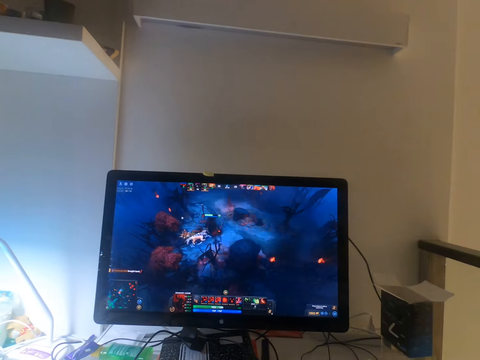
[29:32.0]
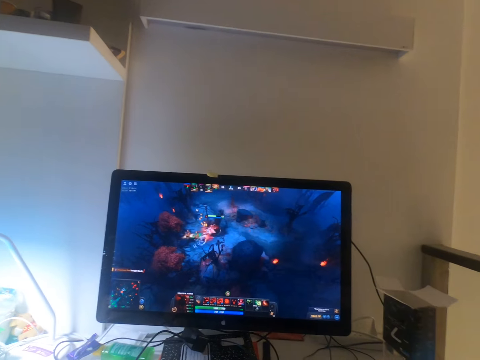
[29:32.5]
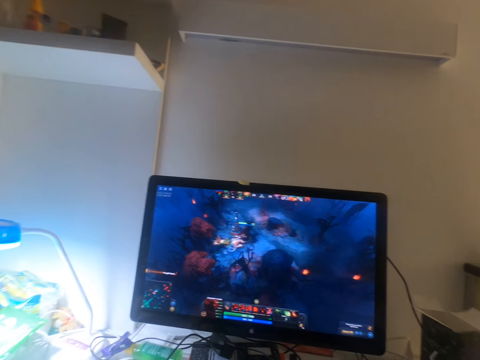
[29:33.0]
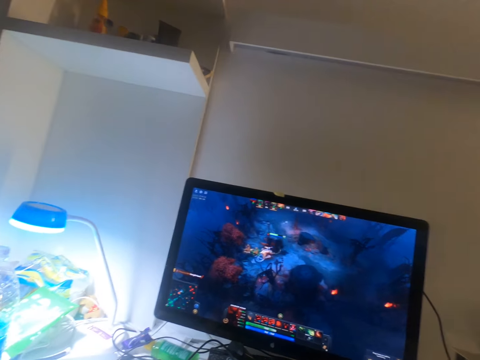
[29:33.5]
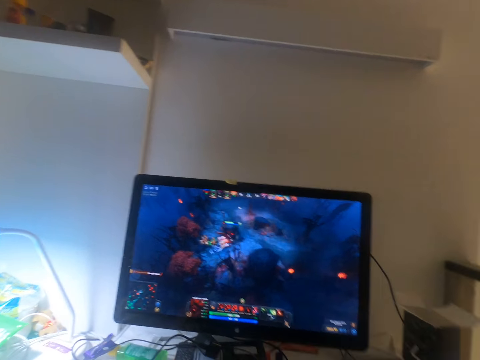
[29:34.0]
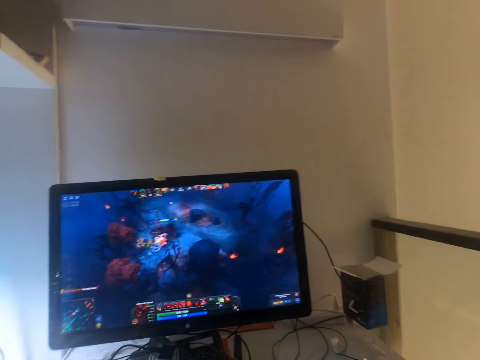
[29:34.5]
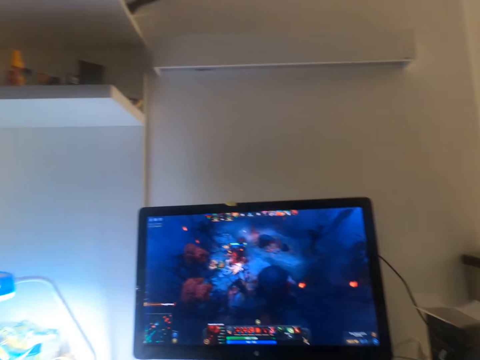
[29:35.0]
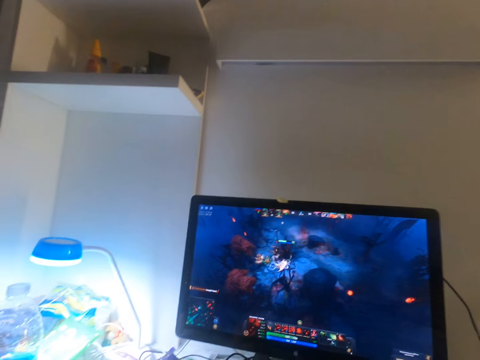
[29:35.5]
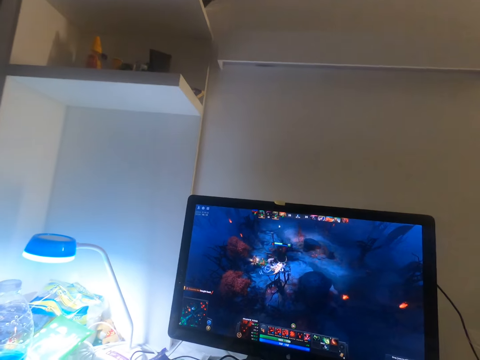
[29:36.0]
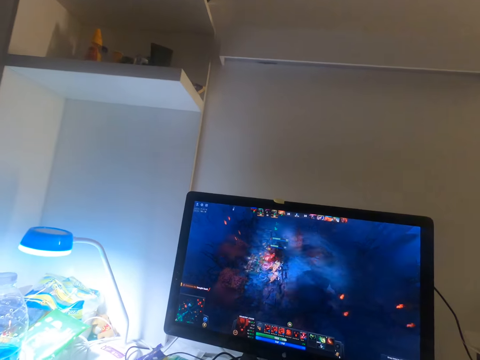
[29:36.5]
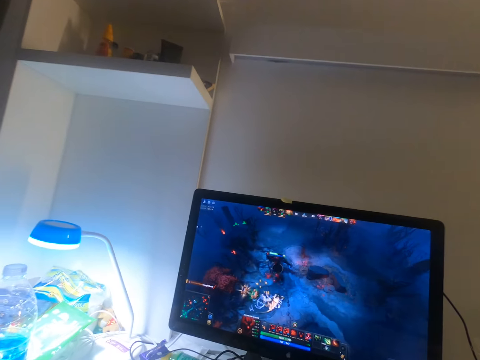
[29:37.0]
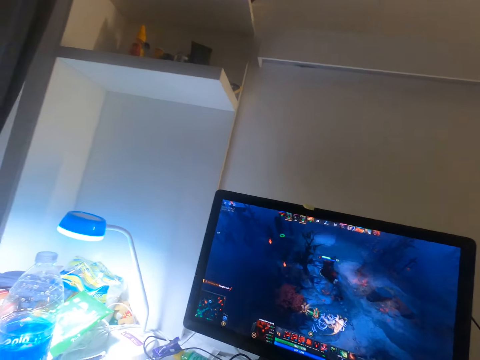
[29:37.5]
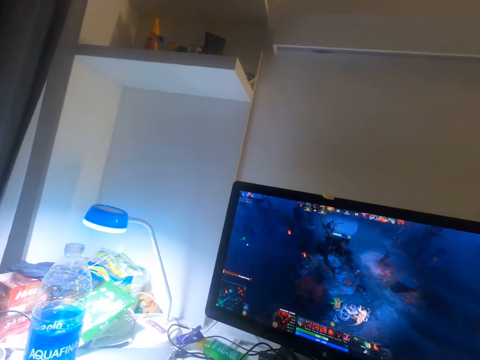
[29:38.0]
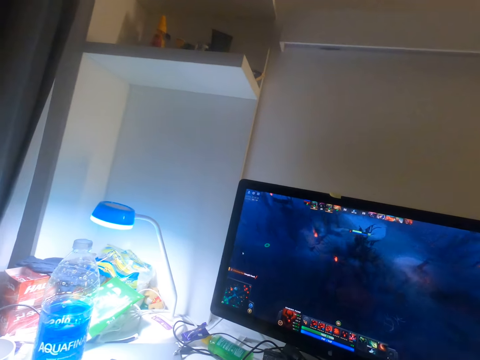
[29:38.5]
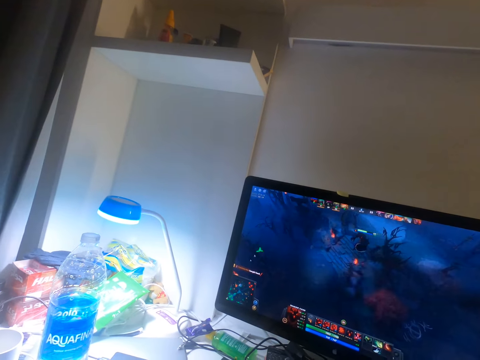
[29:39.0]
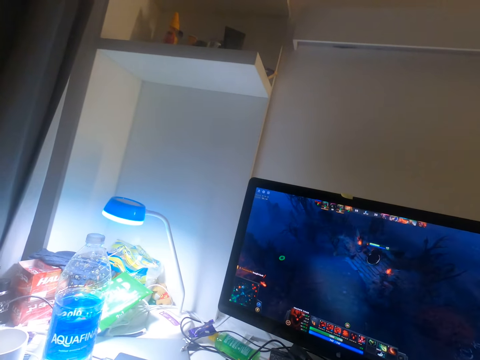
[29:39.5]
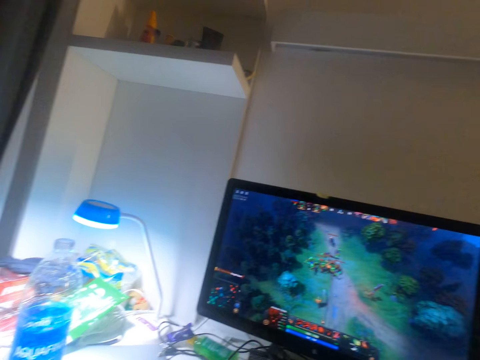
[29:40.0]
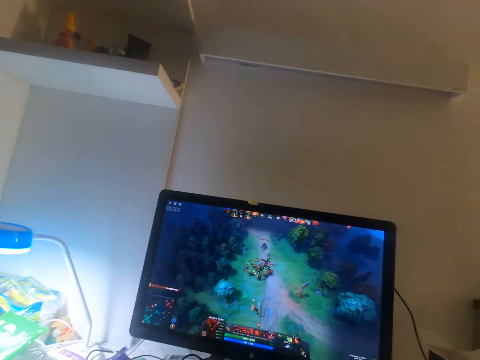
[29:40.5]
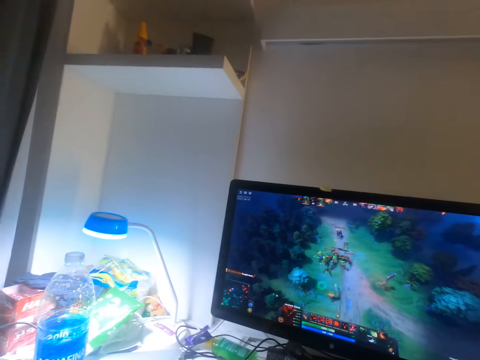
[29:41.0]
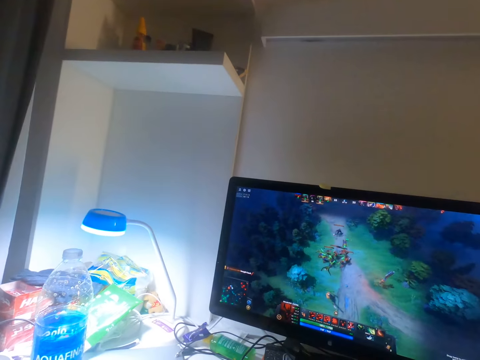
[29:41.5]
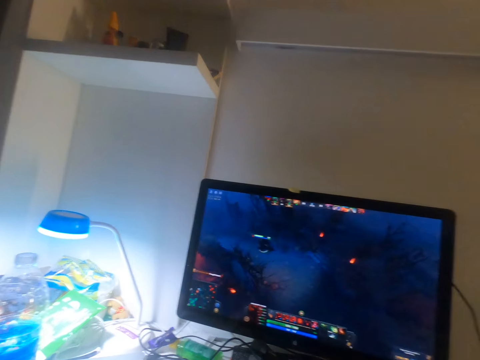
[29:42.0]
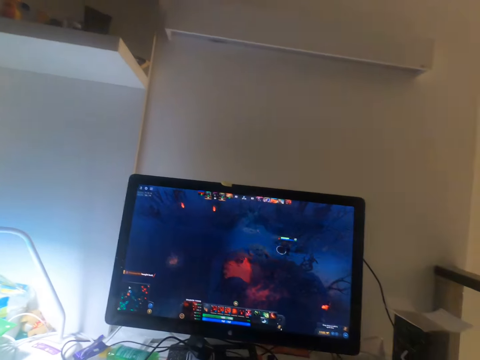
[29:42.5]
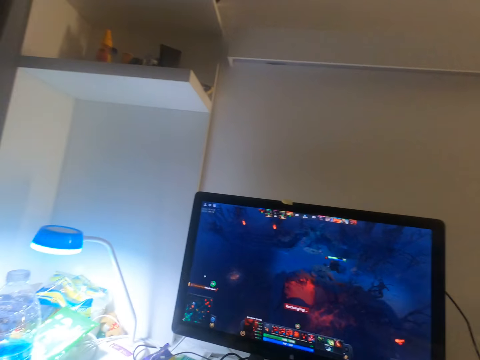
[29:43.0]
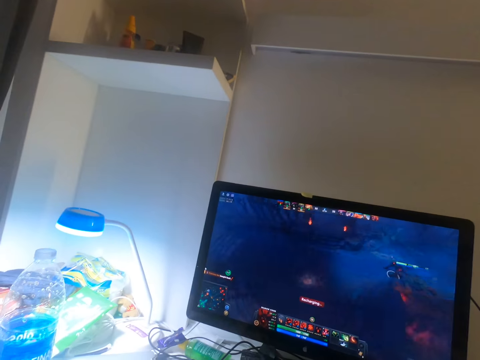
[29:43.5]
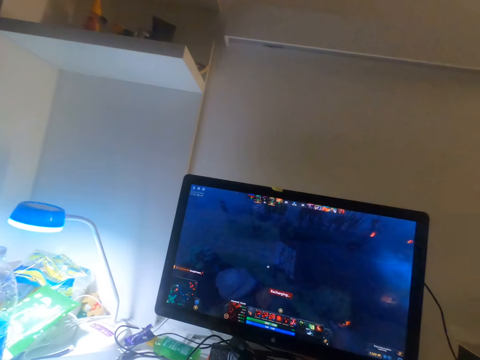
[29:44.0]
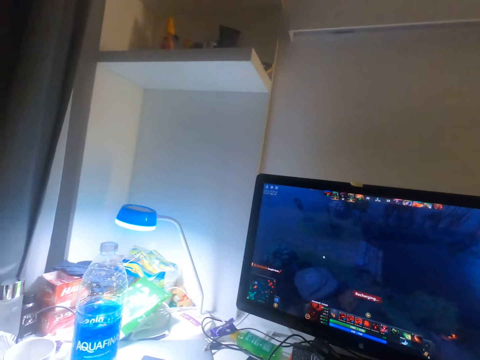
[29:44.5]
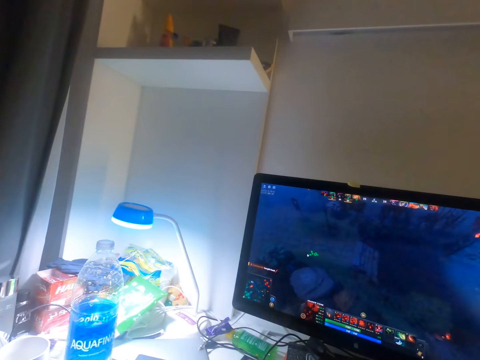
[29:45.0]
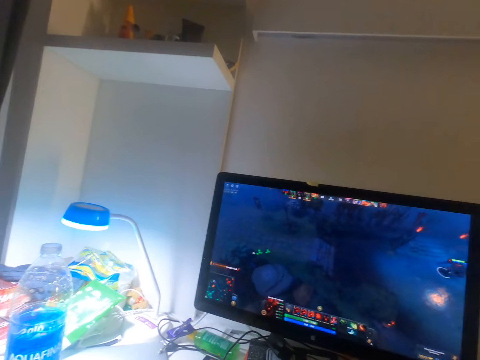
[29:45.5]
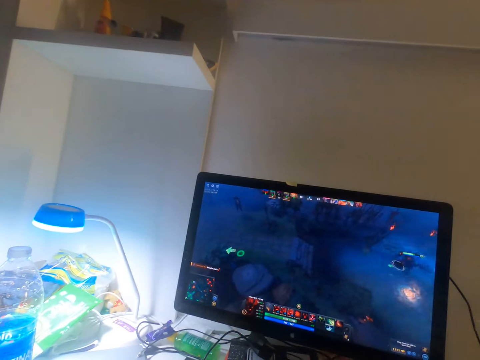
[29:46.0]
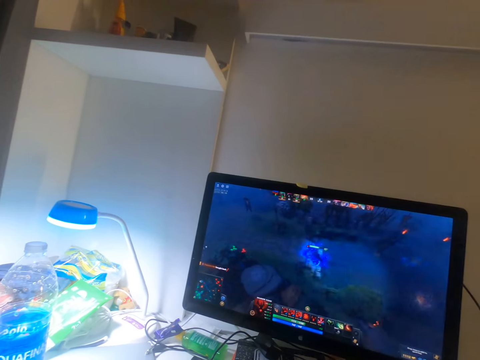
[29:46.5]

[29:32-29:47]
The camera wearer stares around. They look around.

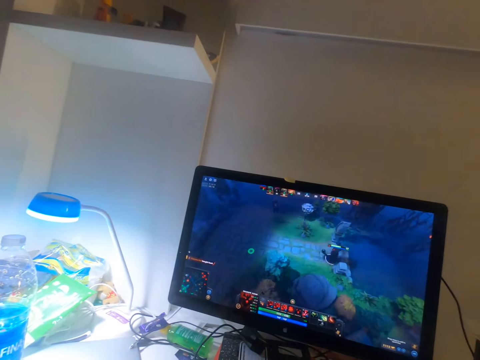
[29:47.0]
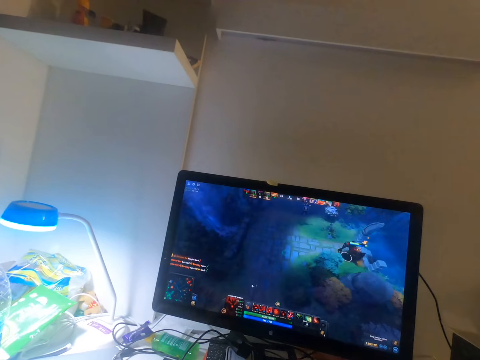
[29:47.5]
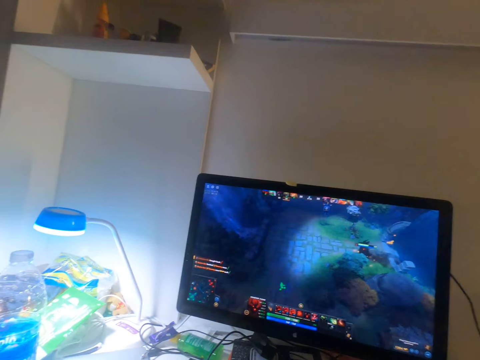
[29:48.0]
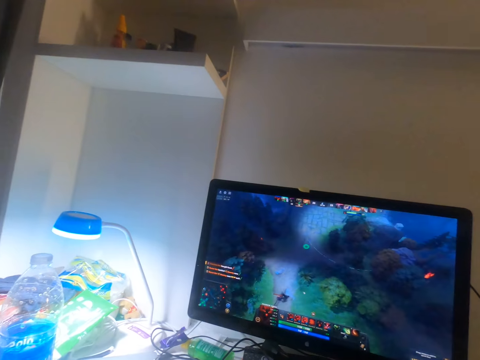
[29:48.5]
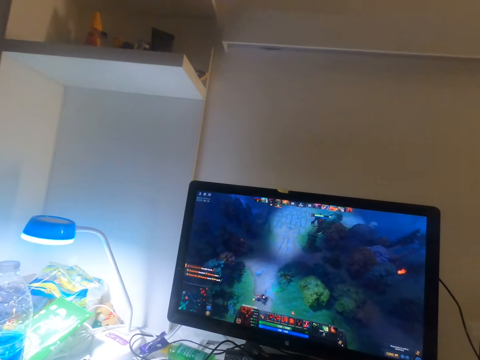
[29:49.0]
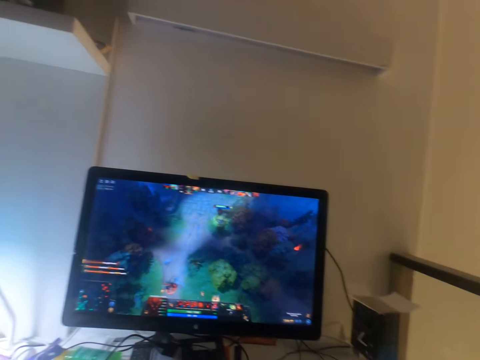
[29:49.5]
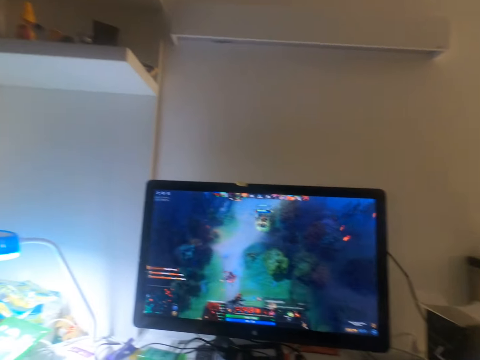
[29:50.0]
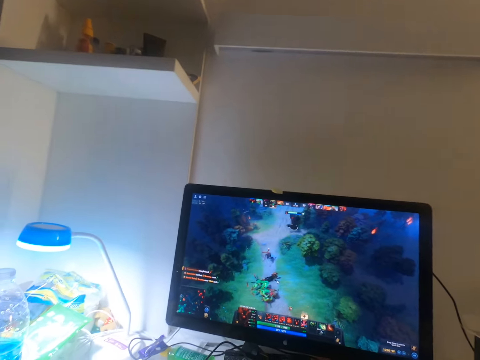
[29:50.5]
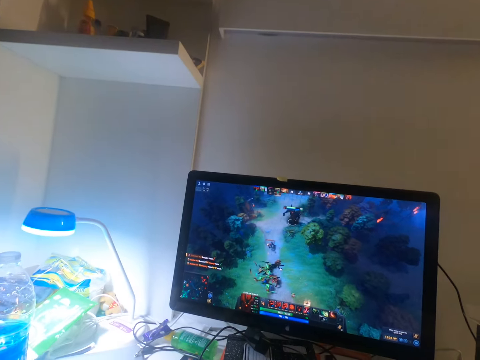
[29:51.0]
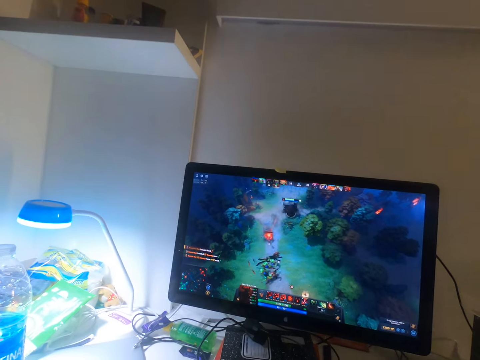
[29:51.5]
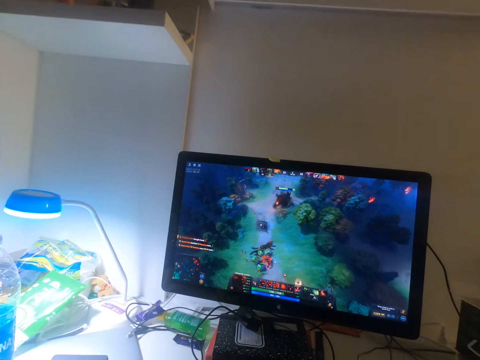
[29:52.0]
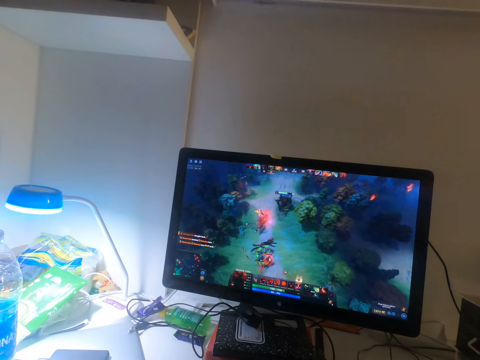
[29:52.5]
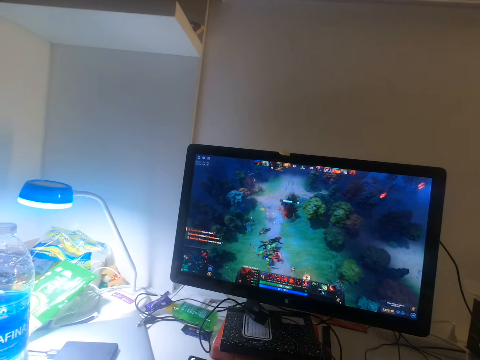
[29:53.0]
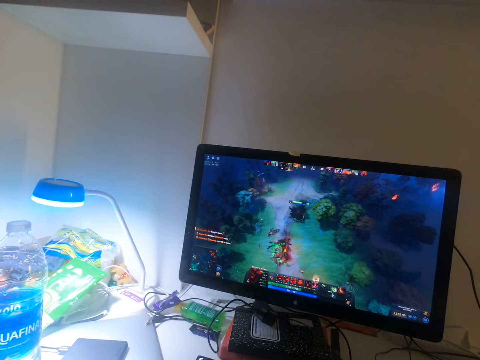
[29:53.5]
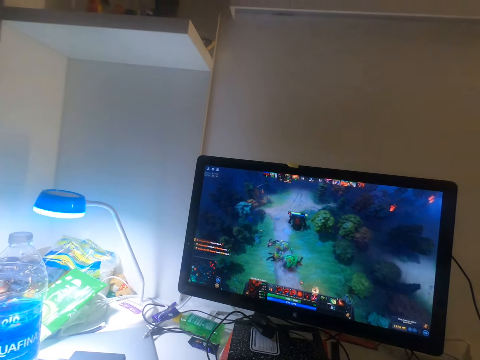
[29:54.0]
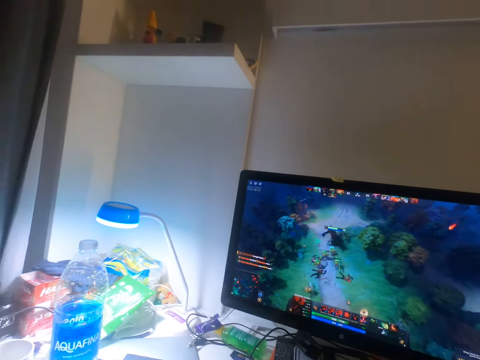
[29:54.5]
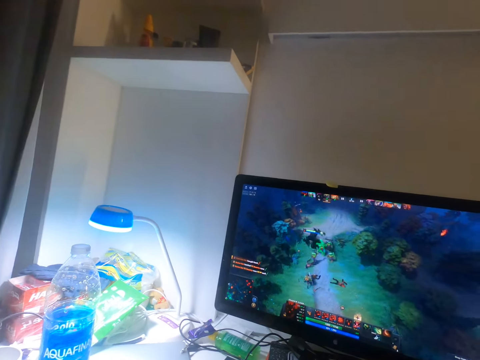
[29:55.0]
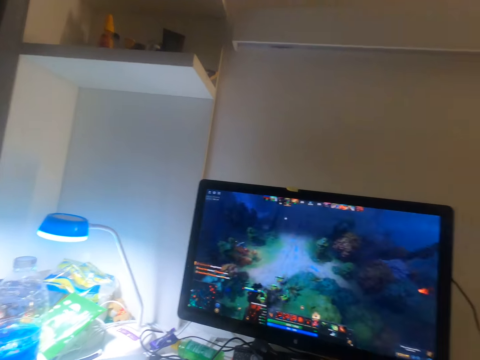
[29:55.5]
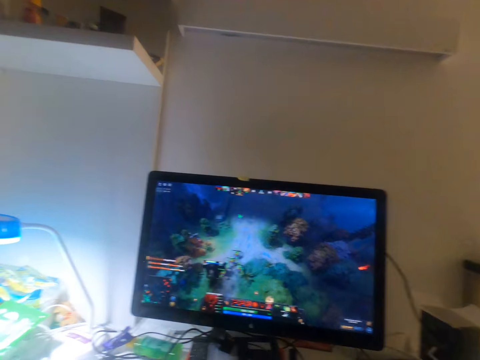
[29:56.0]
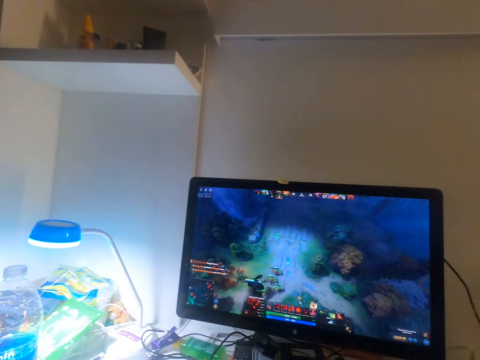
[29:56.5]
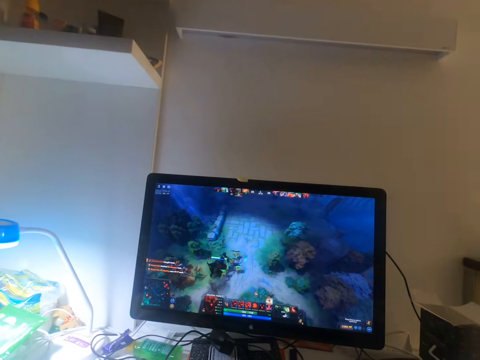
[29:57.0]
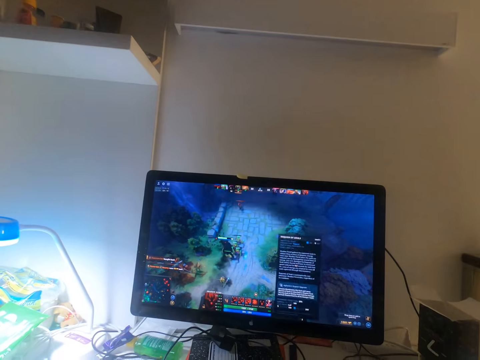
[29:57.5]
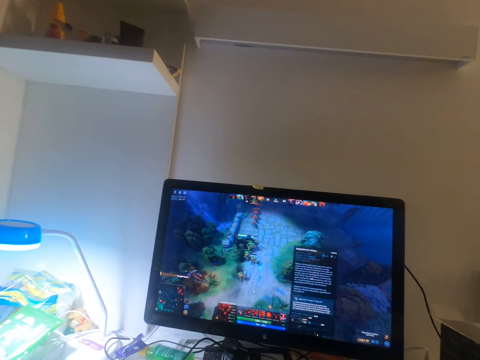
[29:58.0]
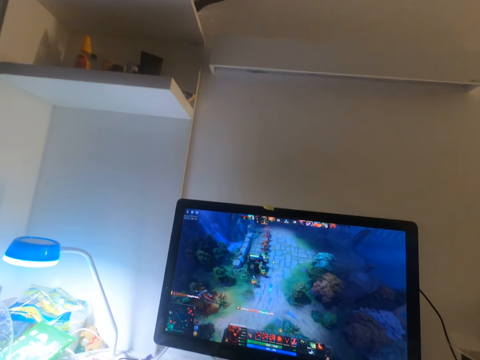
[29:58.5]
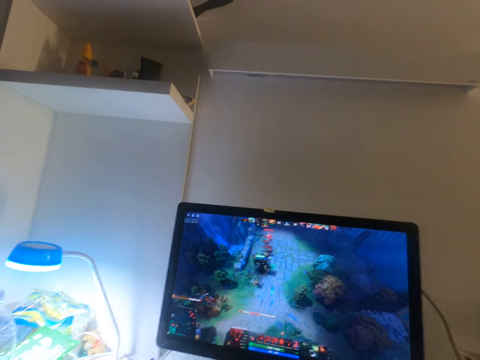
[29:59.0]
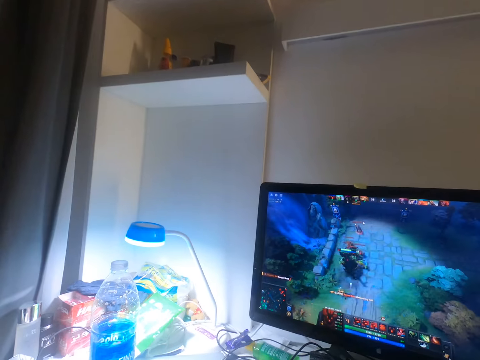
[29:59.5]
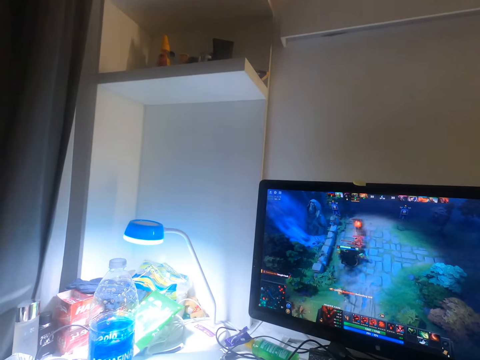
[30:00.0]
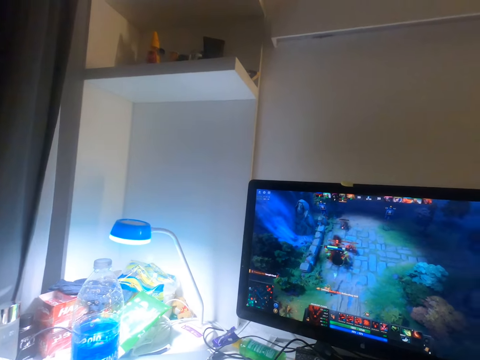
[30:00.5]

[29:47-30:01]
The camera wearer stares at the television. They look around. They stare at the television.
